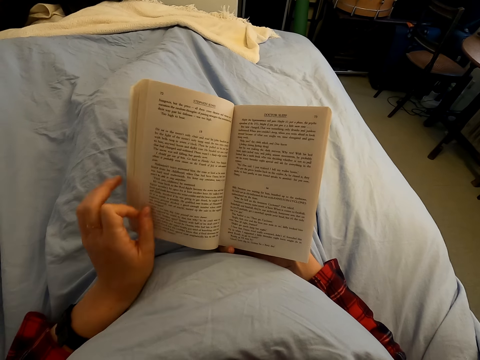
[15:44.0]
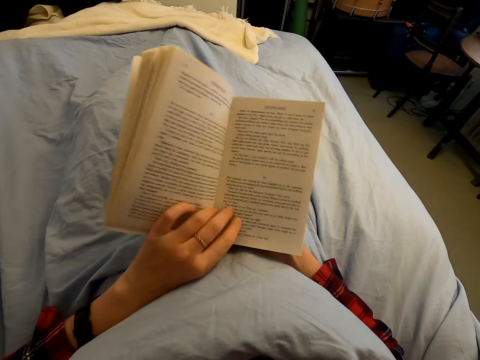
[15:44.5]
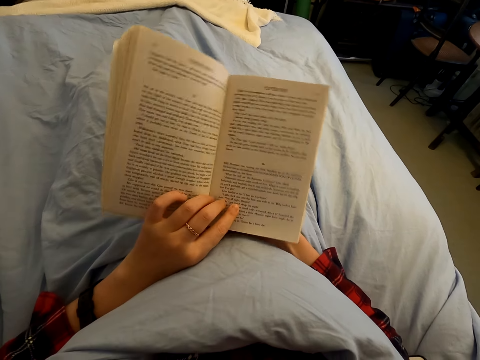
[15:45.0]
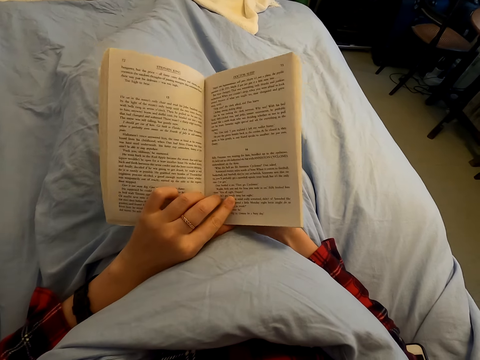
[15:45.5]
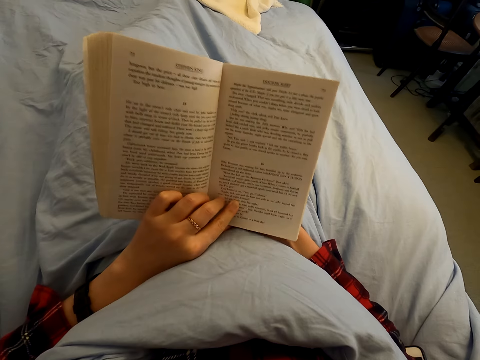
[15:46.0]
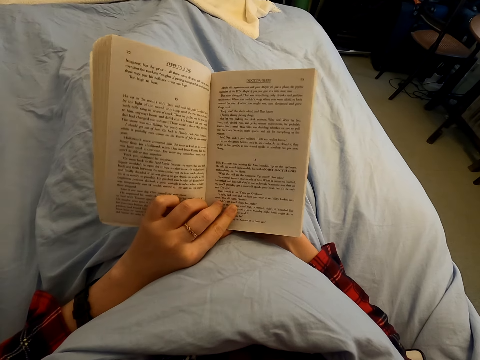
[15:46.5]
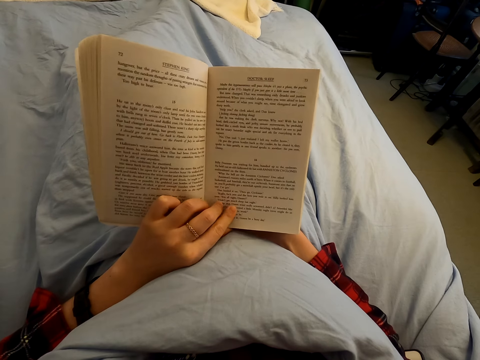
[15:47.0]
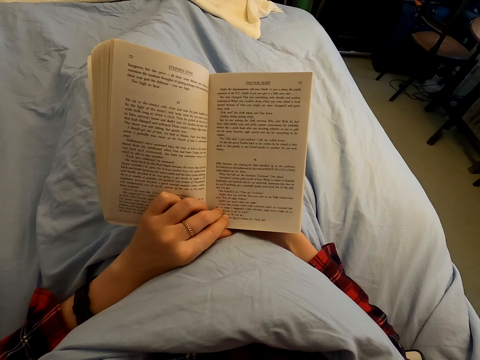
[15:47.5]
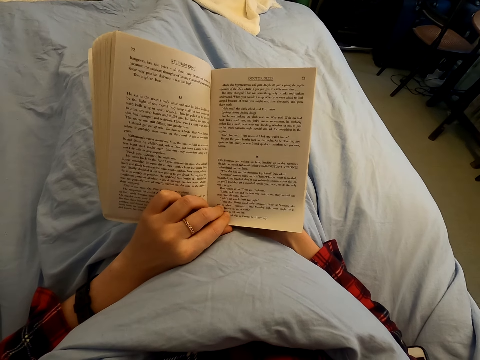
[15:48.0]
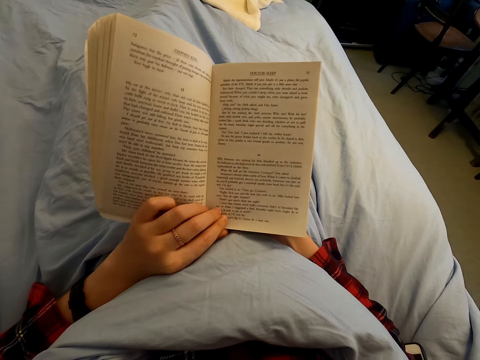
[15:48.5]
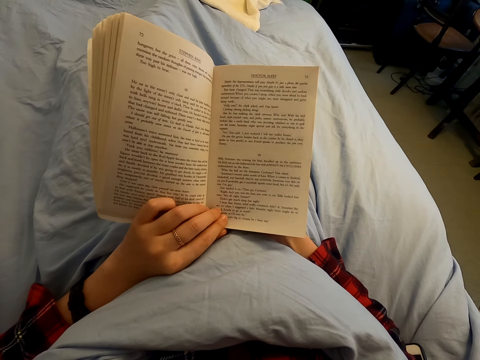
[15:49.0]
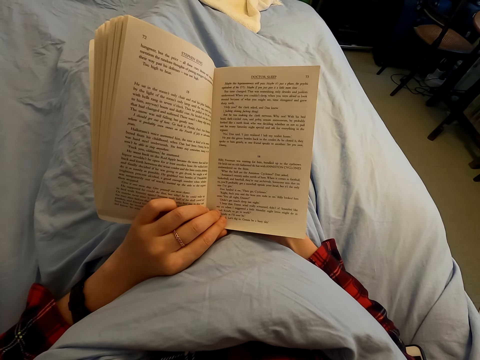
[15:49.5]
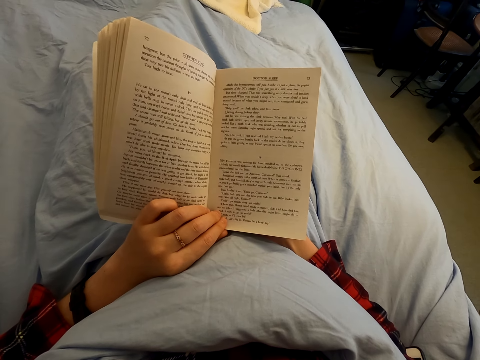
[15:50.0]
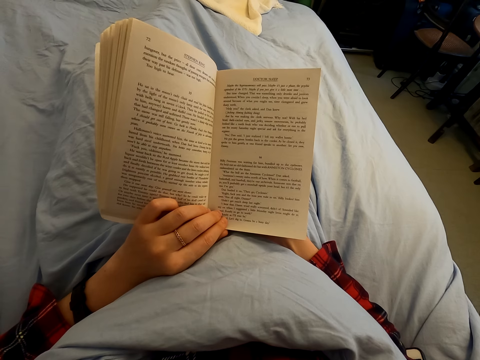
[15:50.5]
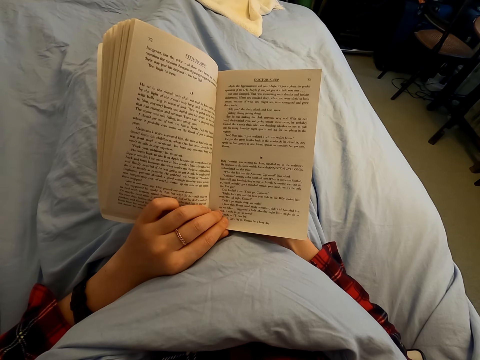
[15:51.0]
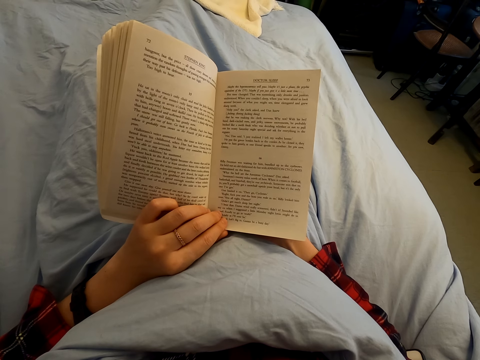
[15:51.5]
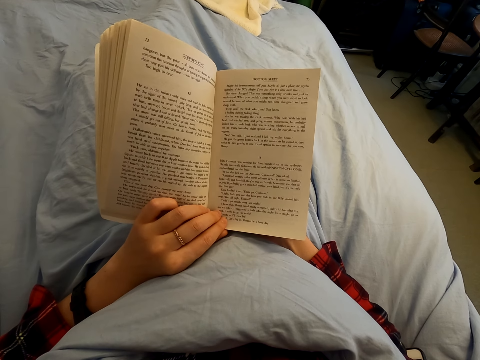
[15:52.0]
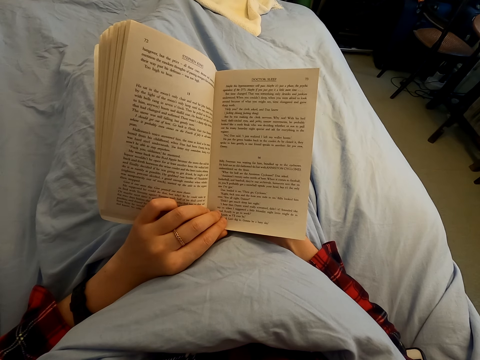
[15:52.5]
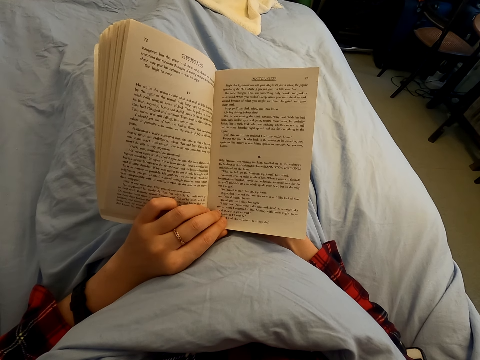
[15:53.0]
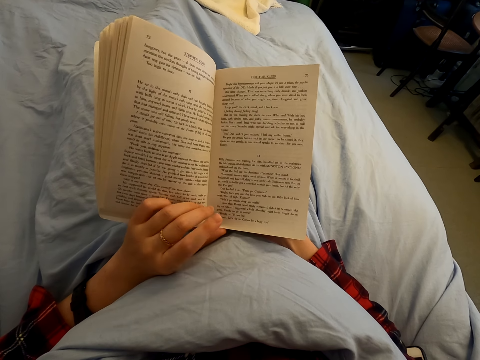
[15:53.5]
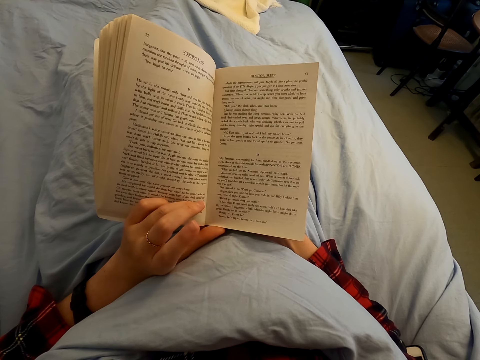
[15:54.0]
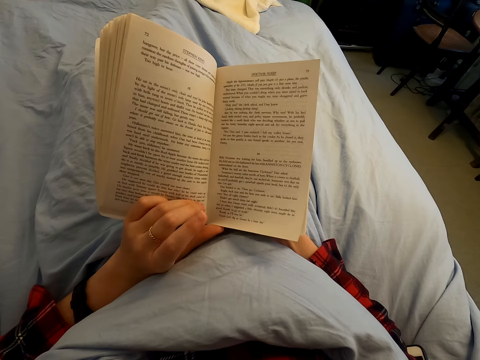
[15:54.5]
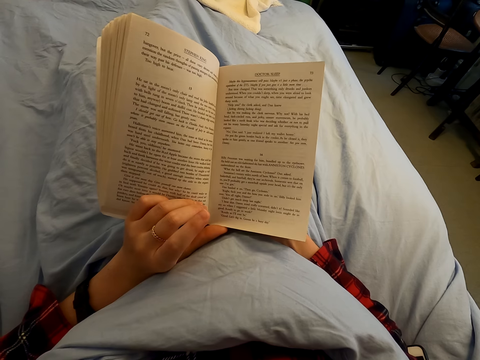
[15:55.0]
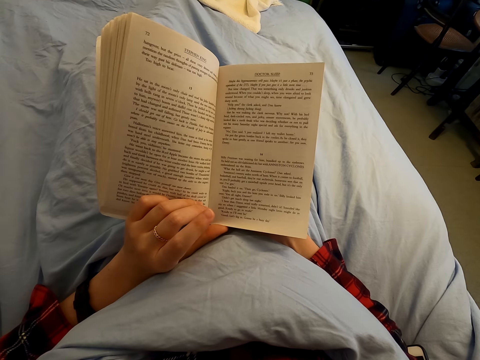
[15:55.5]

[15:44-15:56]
The camera wearer holds the book.

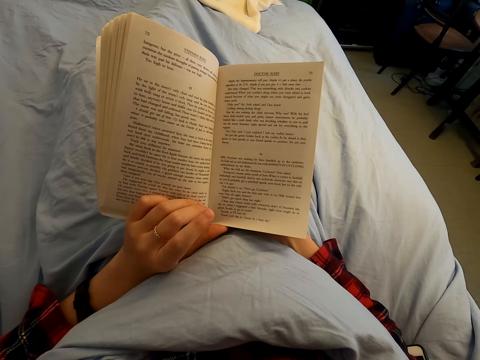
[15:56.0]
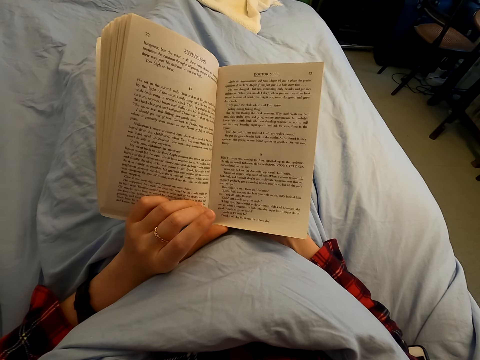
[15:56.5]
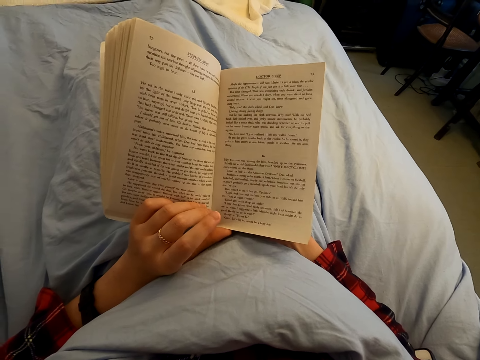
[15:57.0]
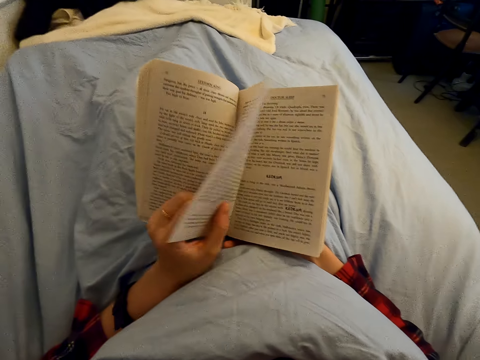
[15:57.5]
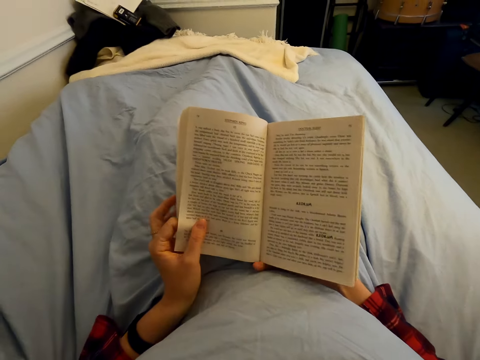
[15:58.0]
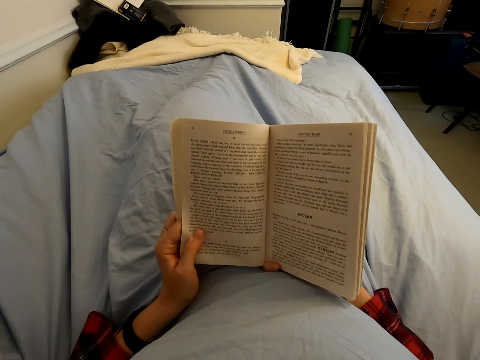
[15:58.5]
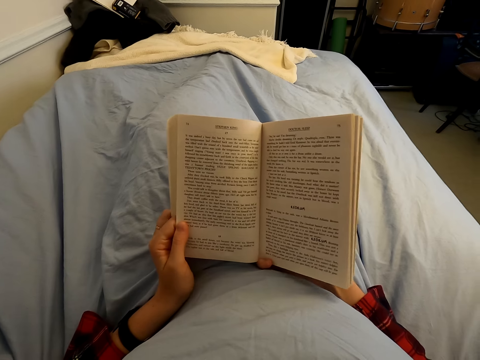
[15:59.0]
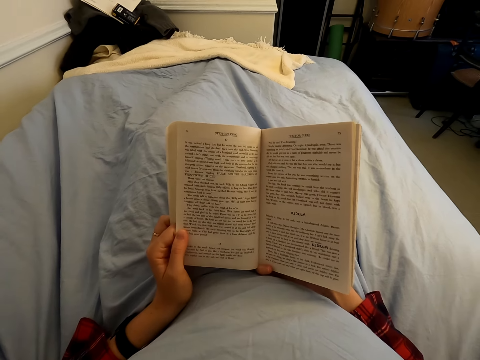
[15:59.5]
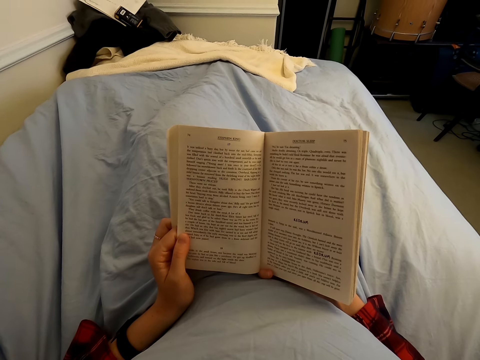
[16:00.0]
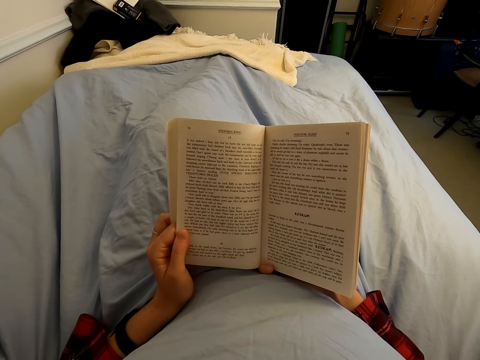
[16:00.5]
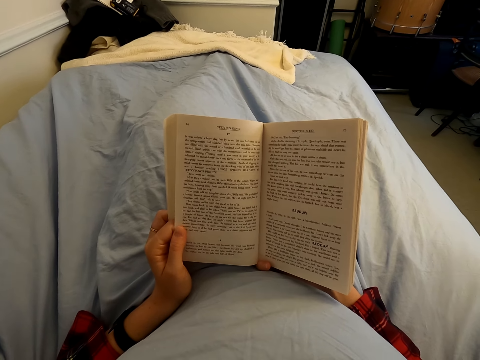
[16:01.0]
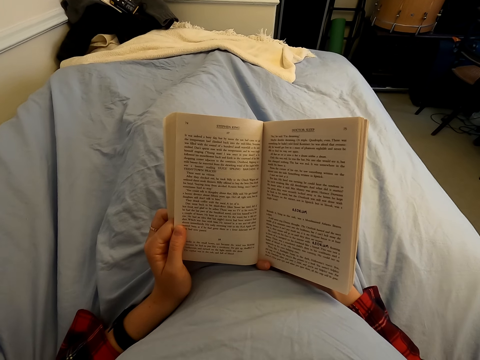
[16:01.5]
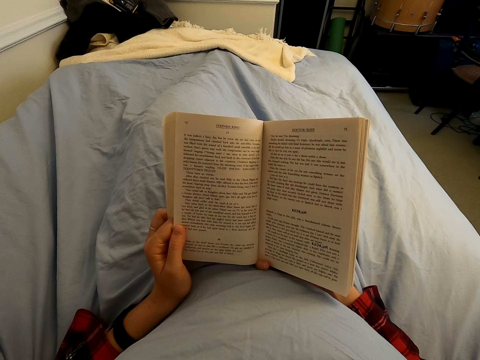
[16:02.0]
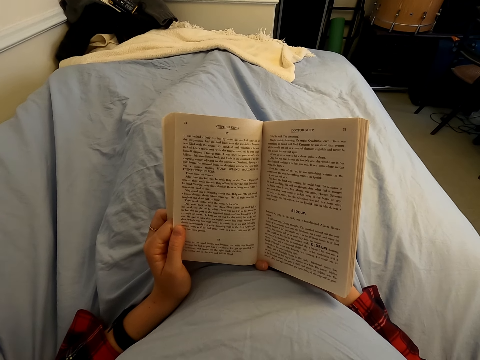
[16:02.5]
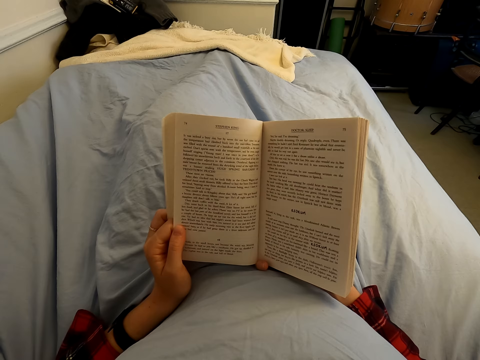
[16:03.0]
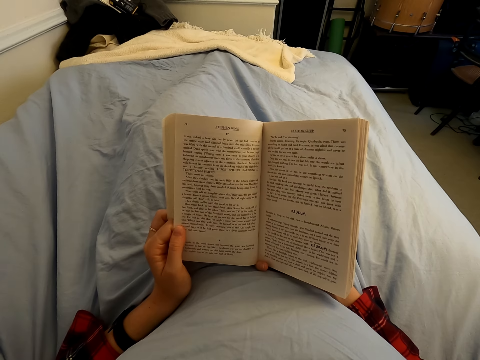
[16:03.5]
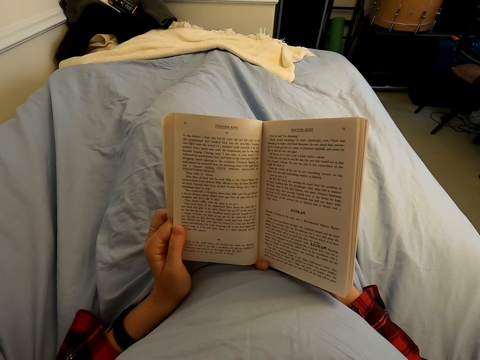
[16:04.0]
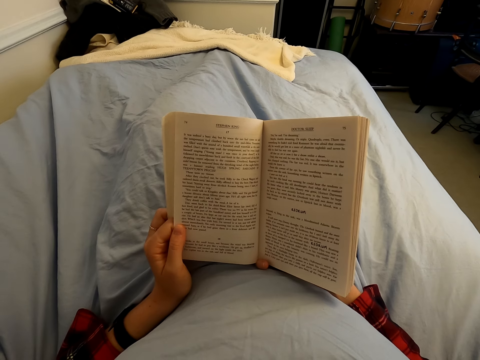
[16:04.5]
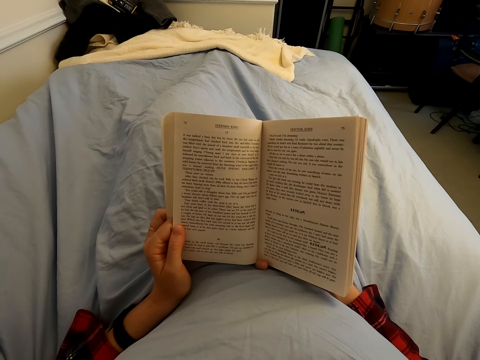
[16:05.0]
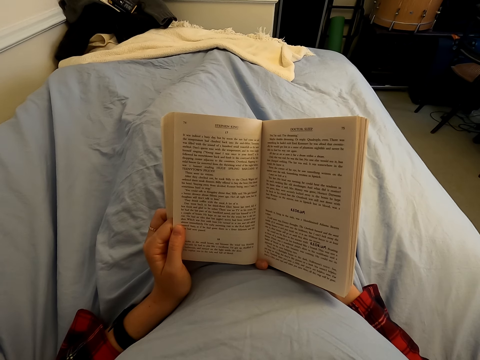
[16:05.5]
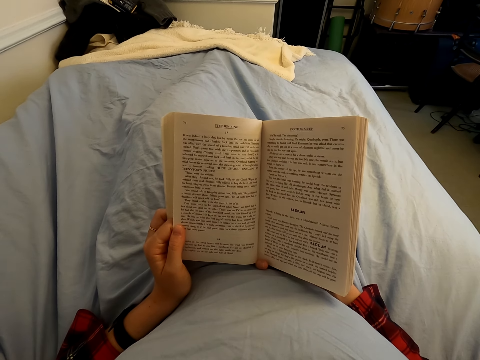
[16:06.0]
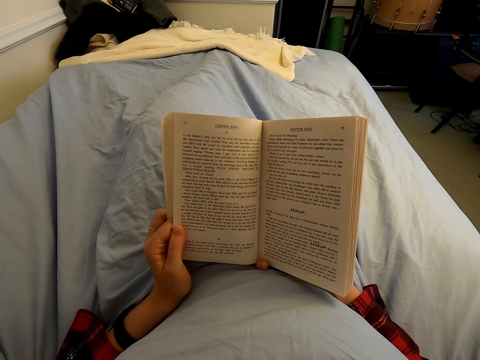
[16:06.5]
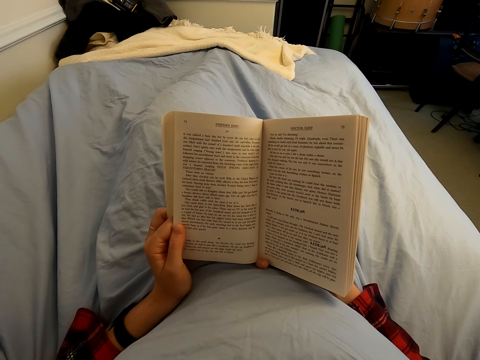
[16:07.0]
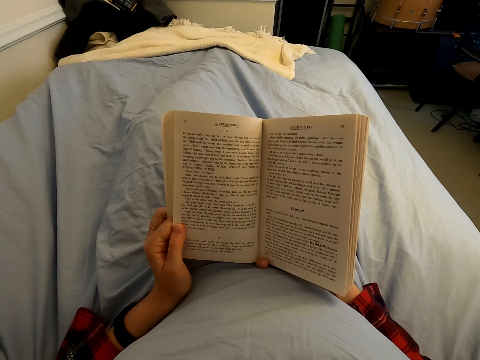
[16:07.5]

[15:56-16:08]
The camera wearer opens a page of the book with his left hand. He peruses the page on the novel. He reads the novel. He reads the book.
